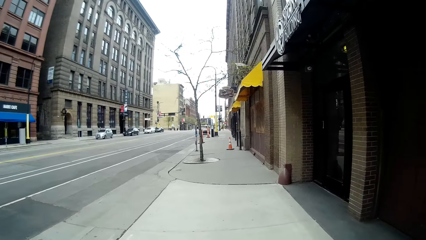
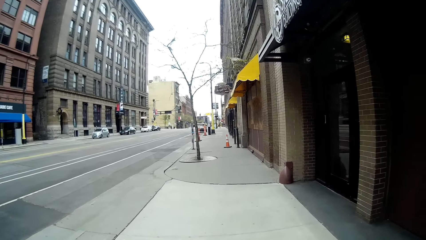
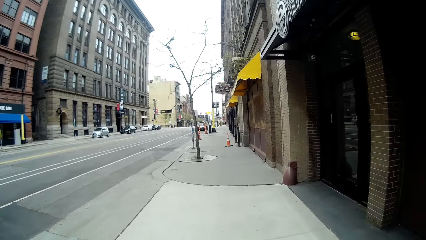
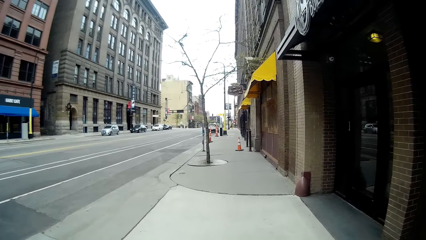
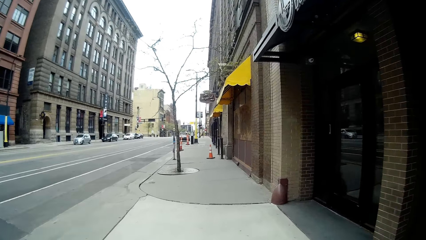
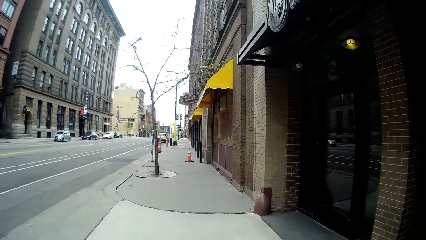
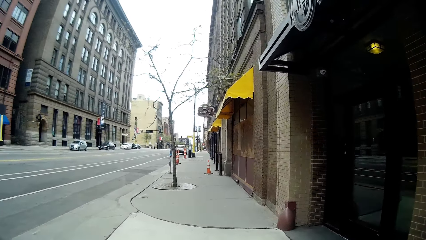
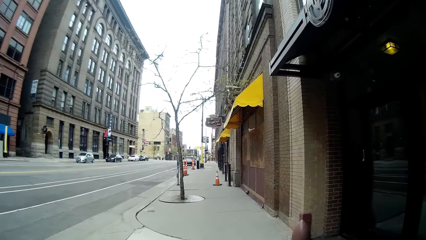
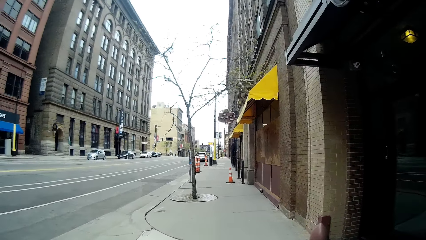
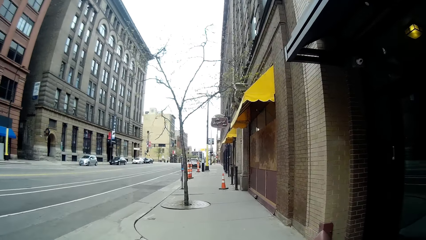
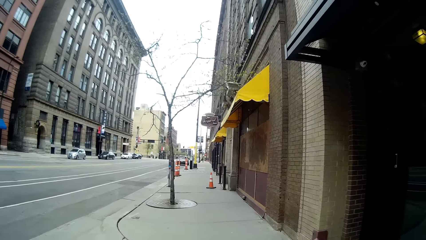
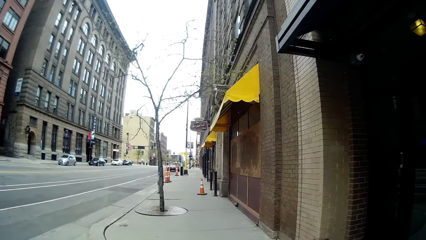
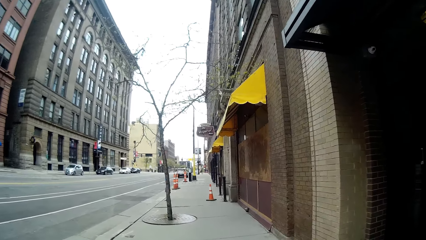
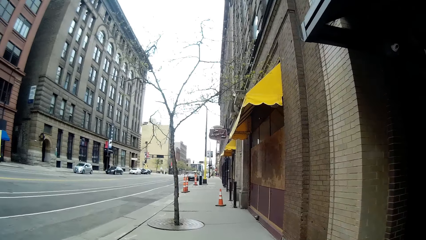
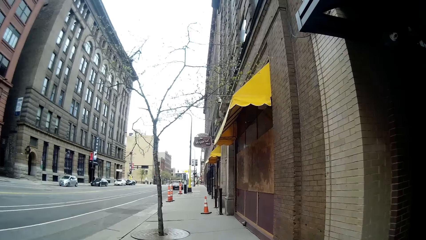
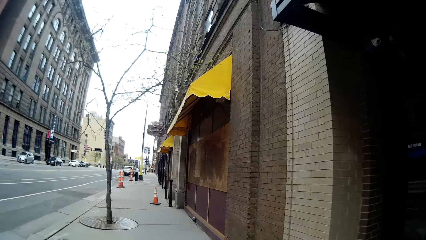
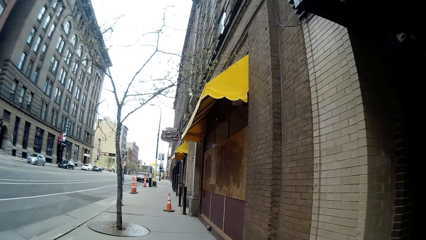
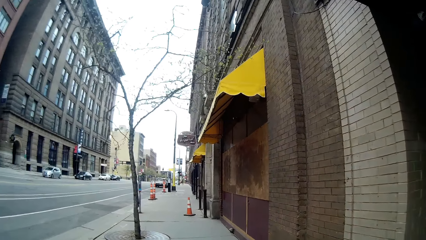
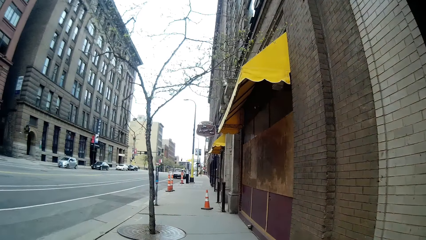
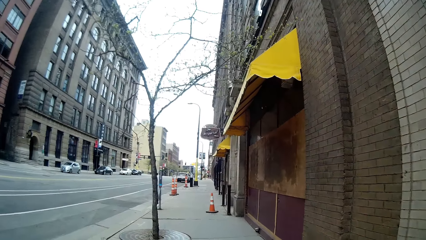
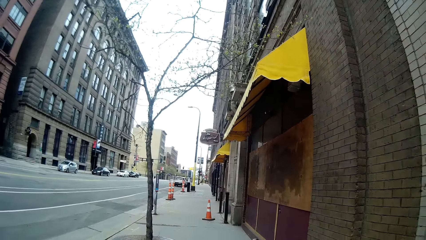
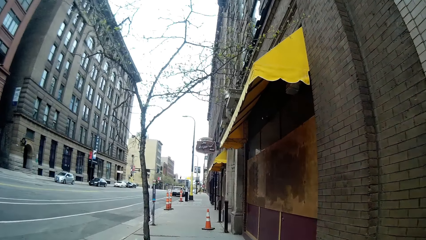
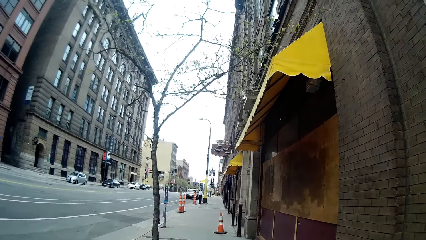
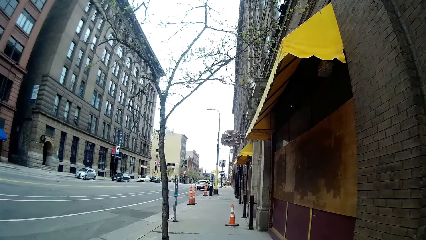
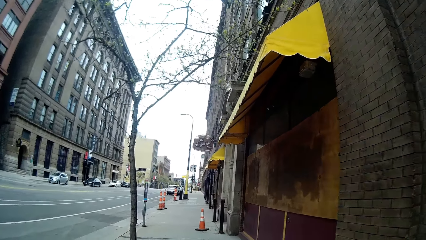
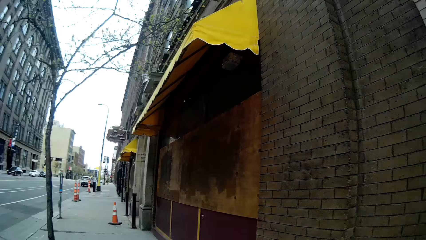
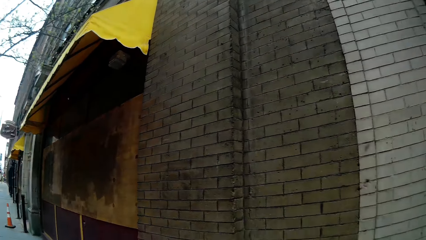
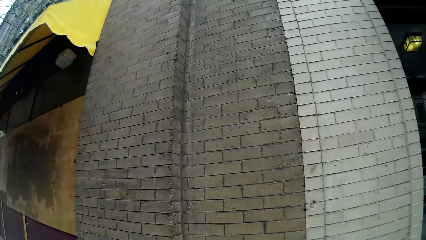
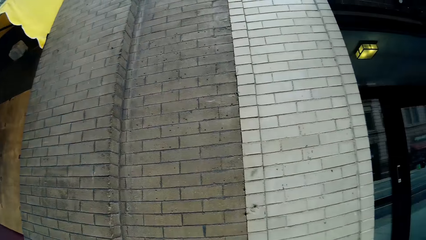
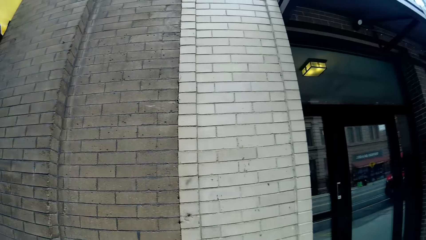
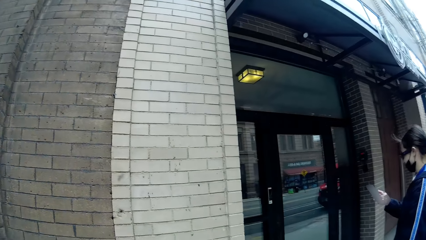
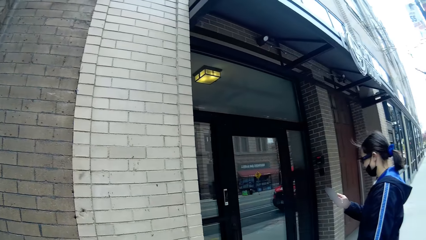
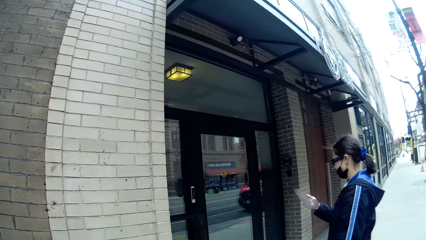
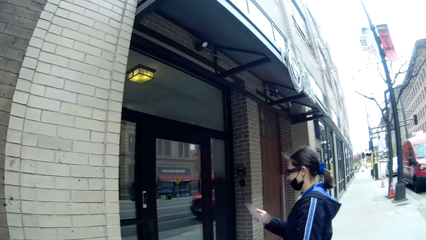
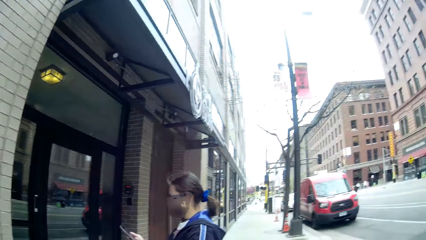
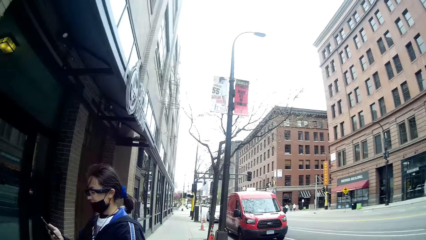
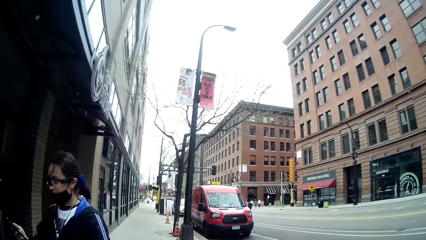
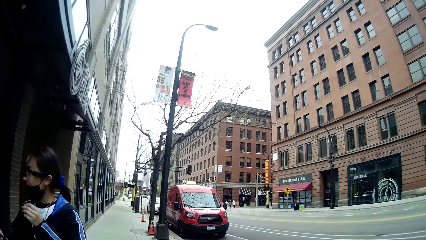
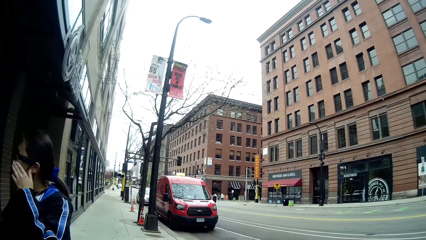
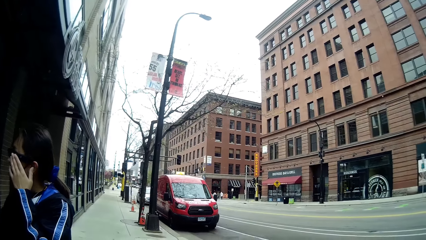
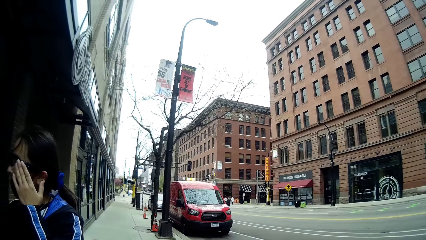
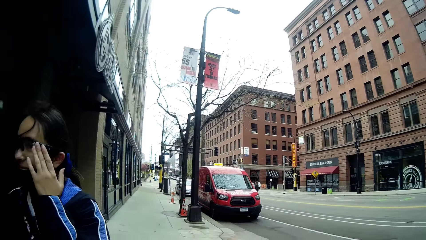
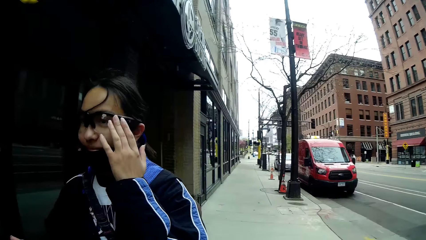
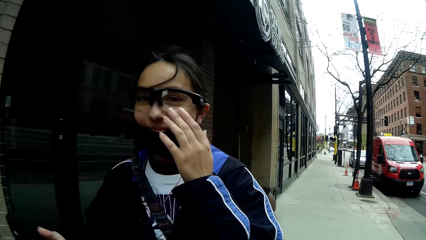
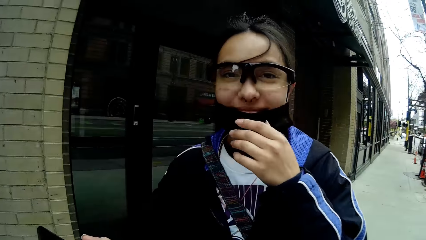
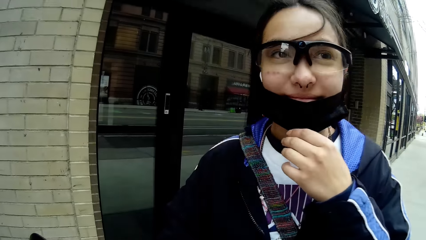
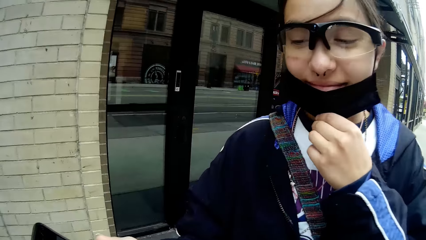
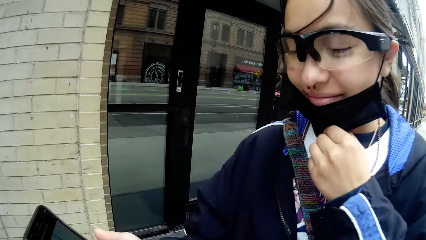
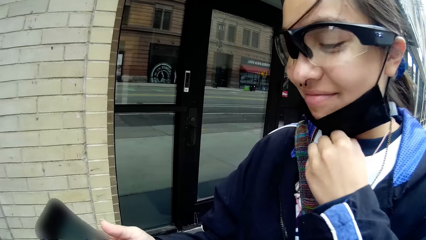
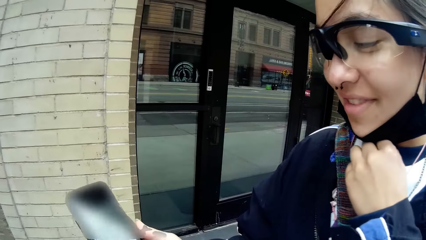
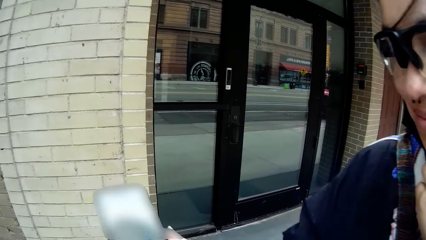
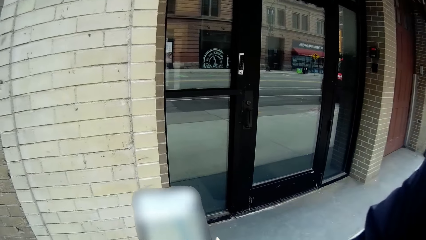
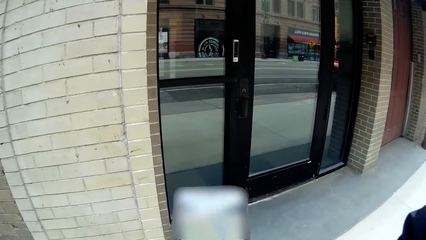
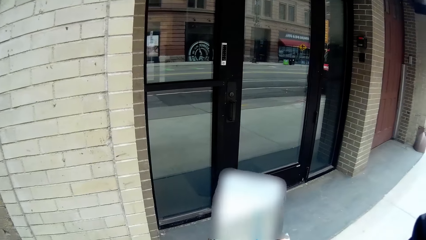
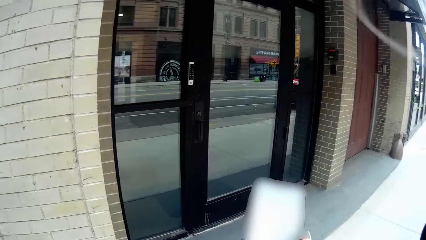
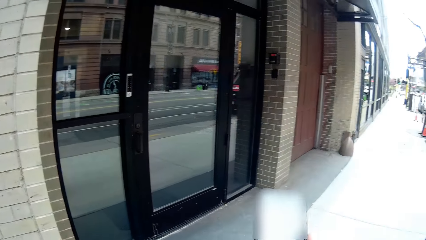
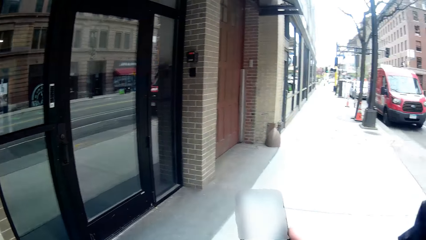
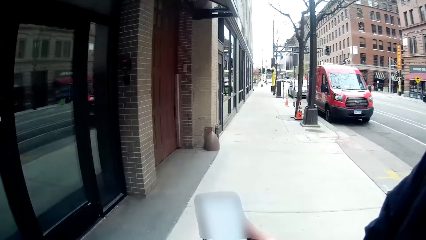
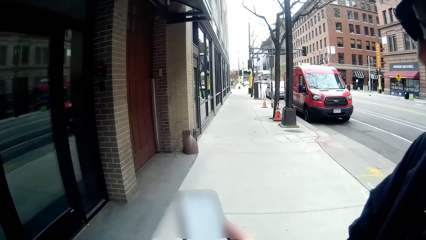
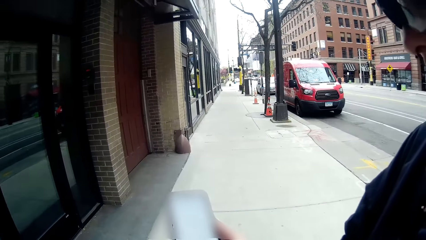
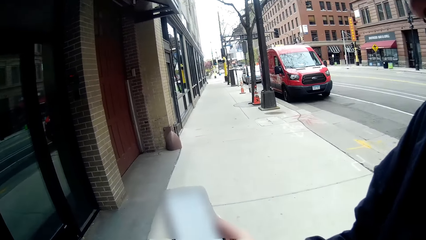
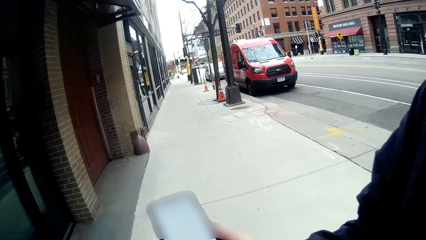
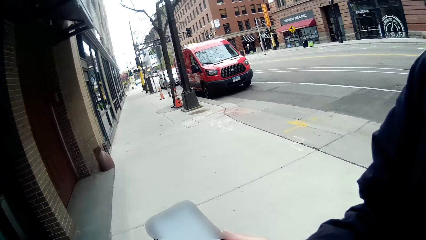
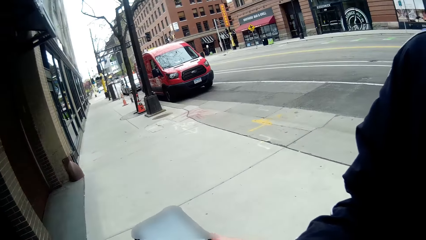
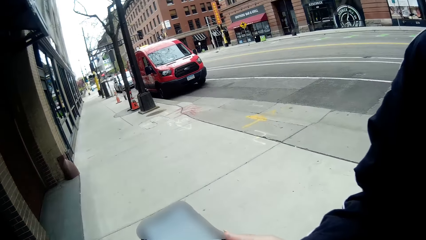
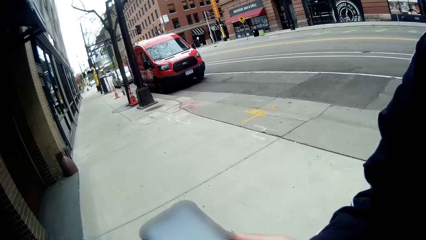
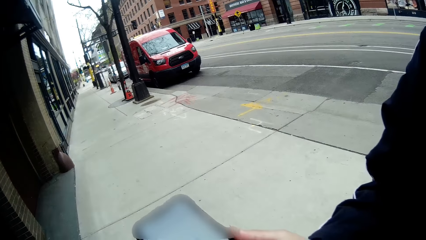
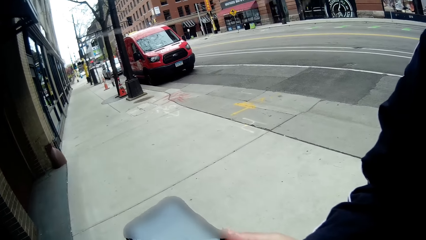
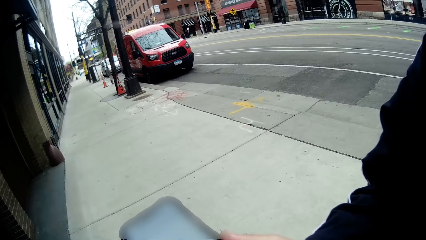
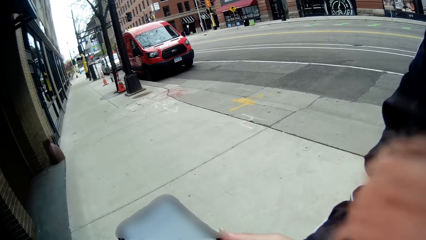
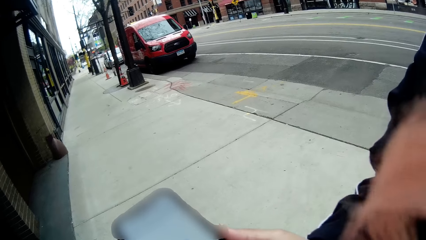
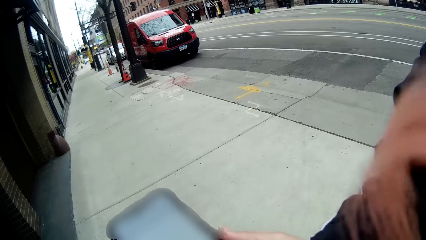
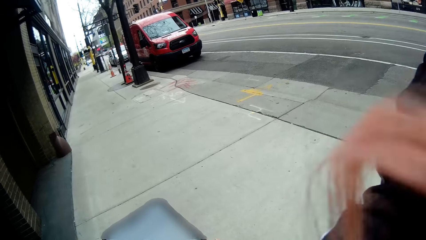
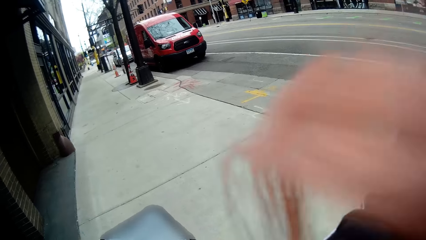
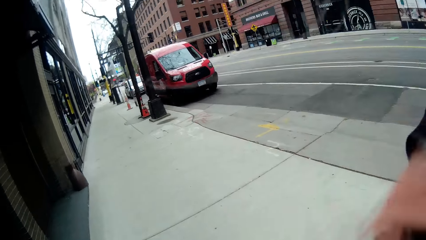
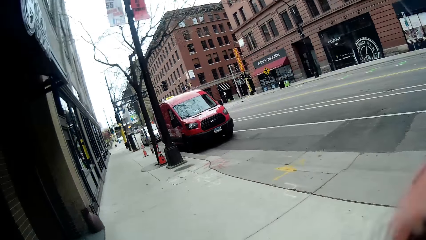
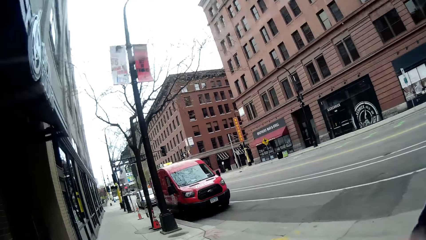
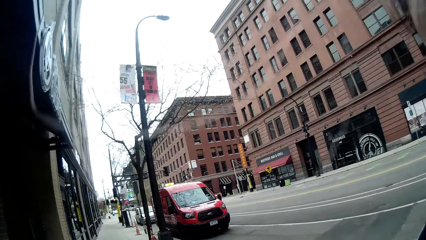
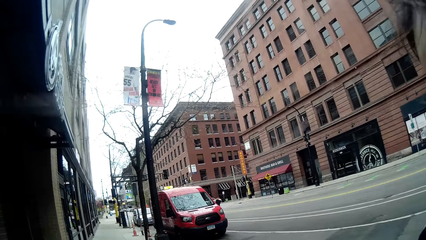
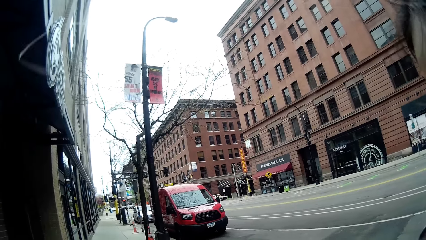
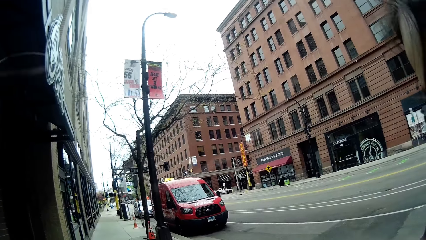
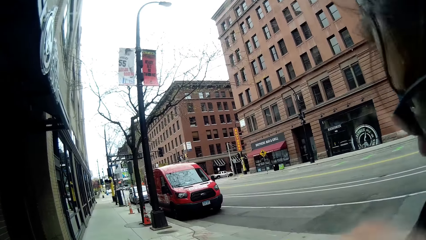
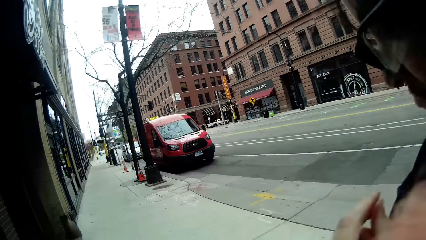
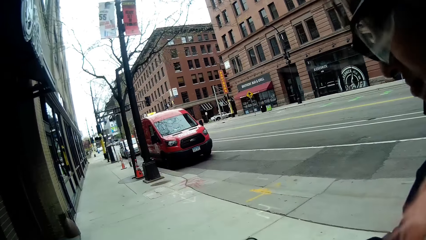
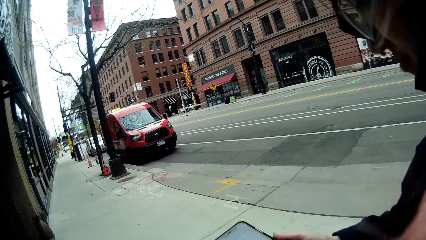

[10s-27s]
The camera wearer interacts with a woman. They look back. They dialogue with the woman. The woman holds a phone with her right hand. The camera wearer looks at the phone.
